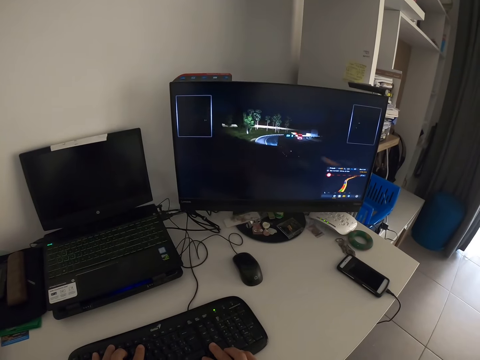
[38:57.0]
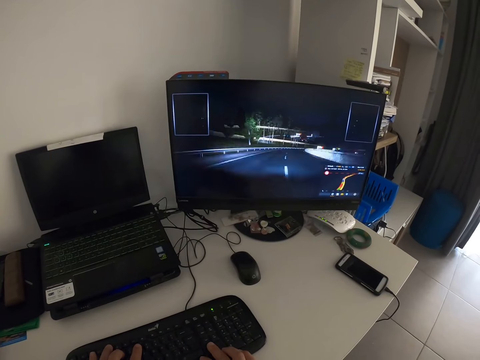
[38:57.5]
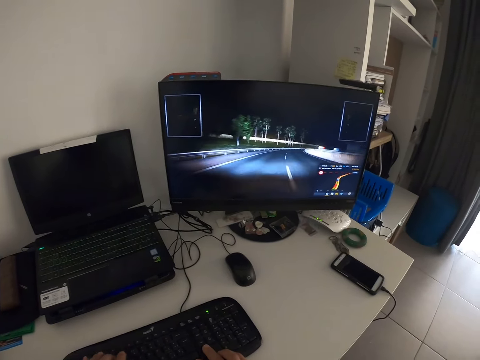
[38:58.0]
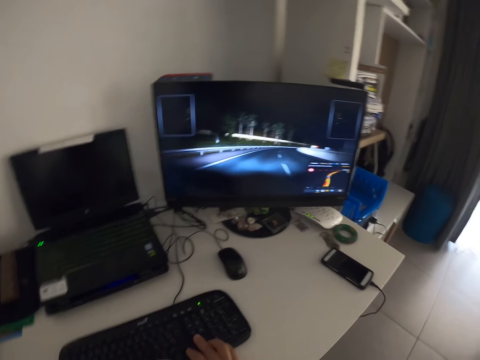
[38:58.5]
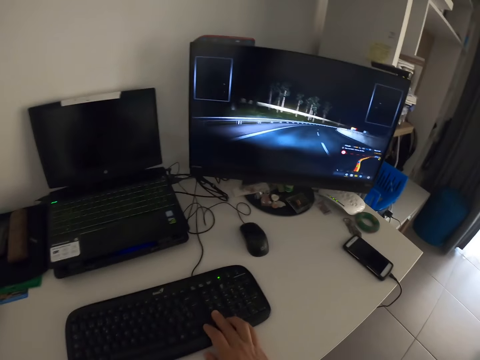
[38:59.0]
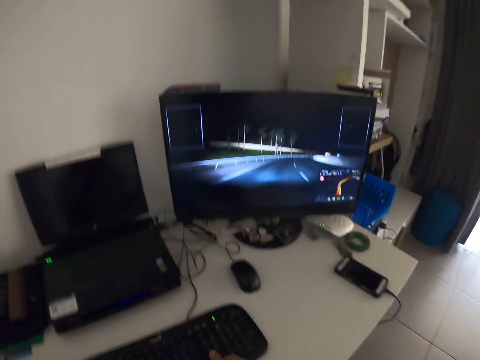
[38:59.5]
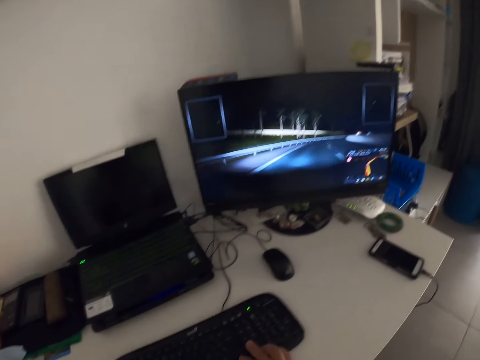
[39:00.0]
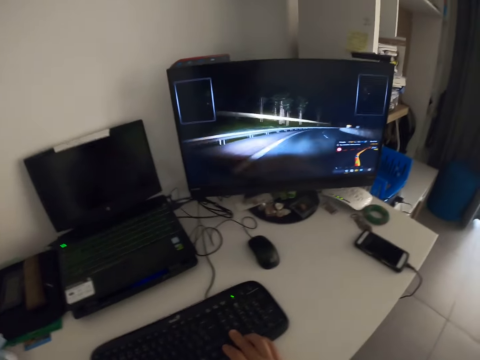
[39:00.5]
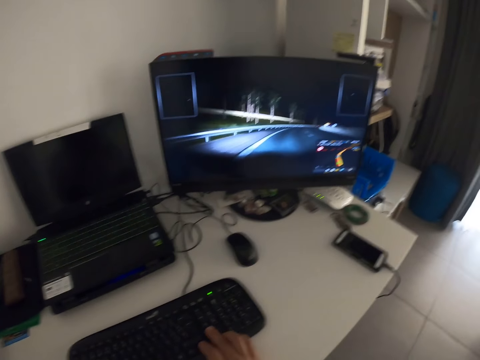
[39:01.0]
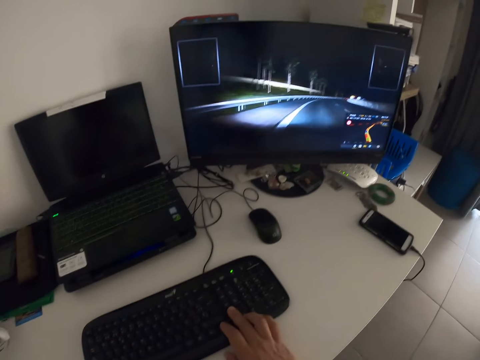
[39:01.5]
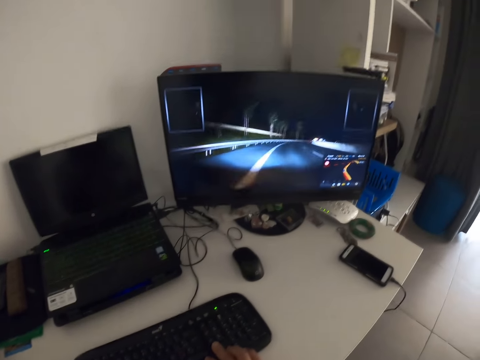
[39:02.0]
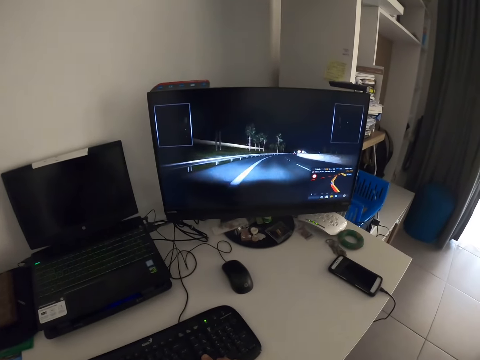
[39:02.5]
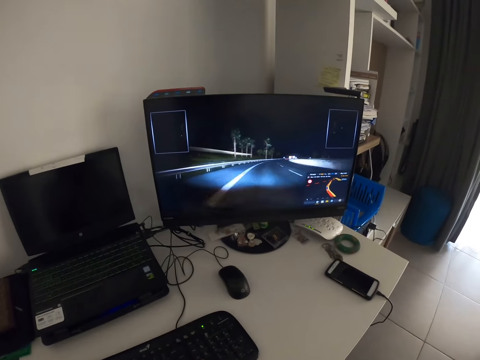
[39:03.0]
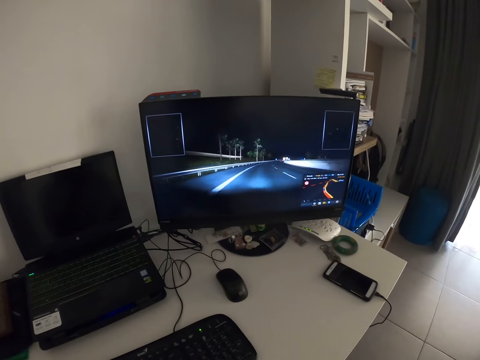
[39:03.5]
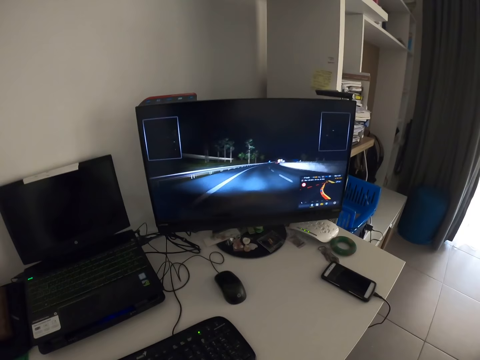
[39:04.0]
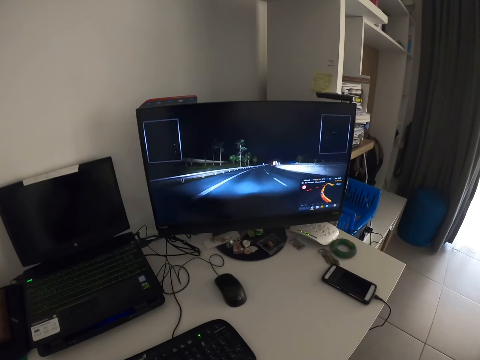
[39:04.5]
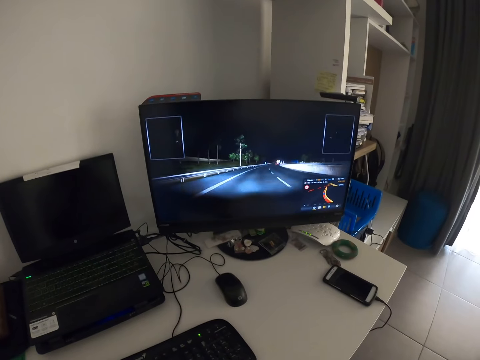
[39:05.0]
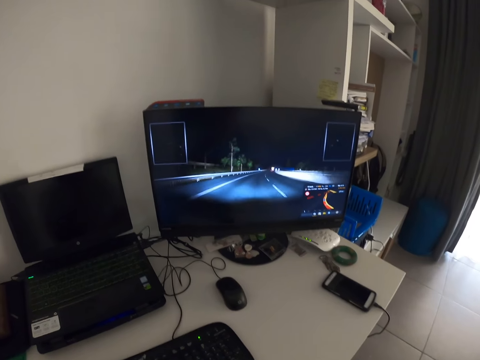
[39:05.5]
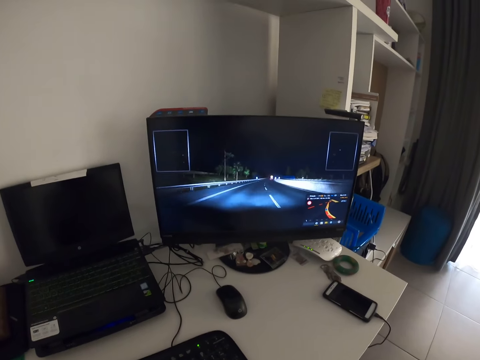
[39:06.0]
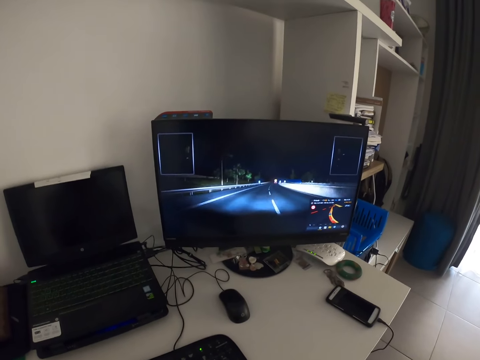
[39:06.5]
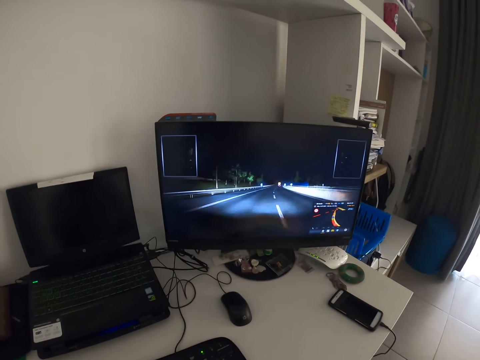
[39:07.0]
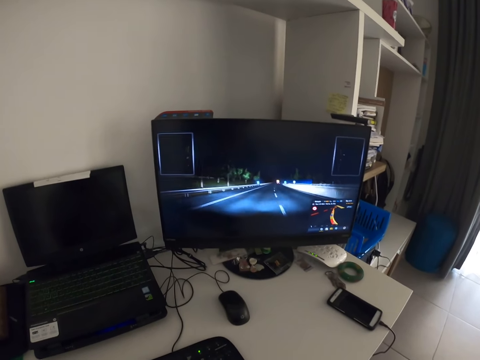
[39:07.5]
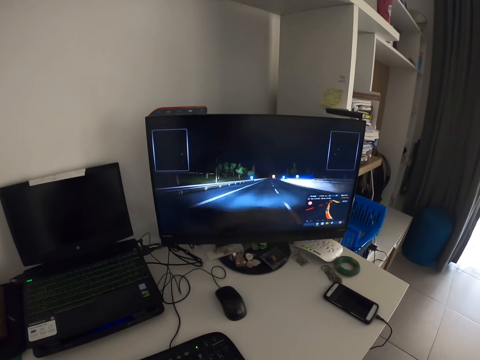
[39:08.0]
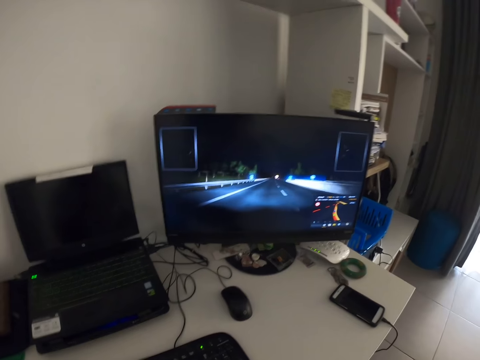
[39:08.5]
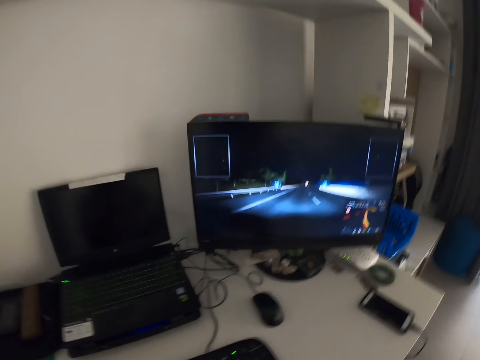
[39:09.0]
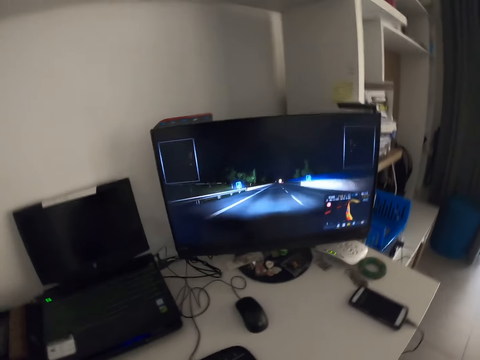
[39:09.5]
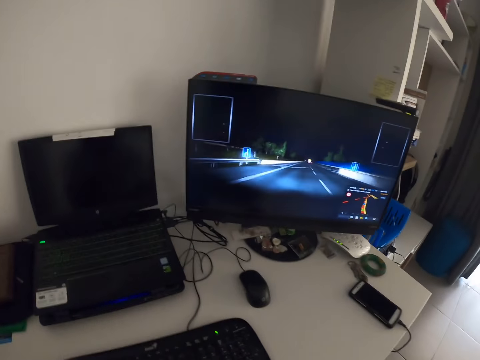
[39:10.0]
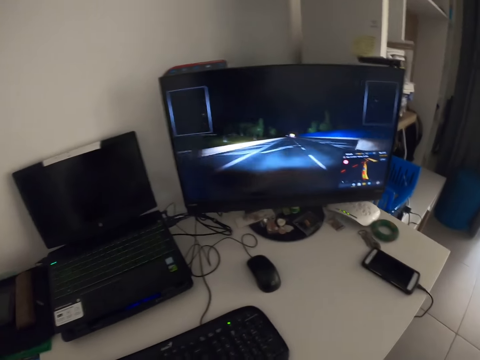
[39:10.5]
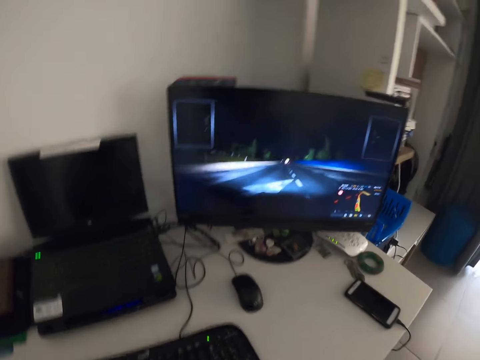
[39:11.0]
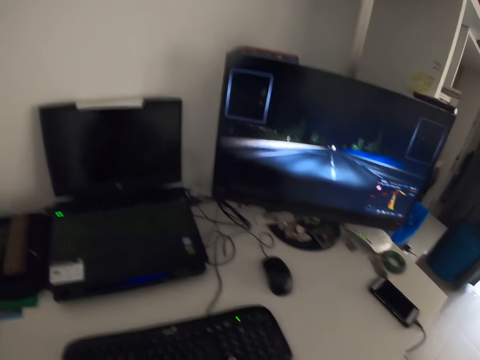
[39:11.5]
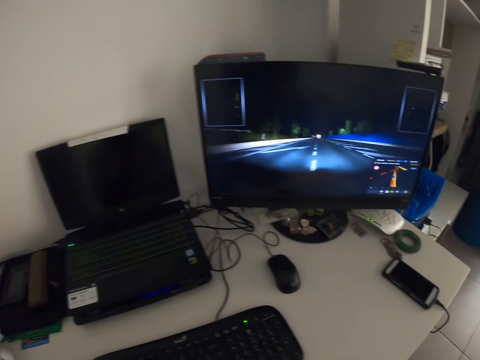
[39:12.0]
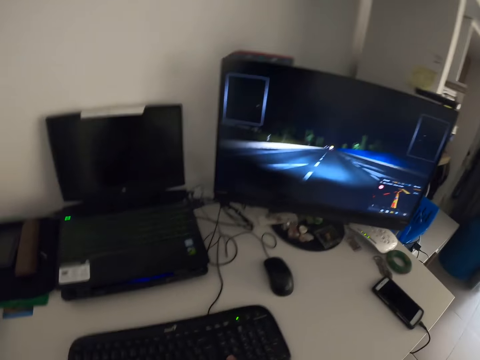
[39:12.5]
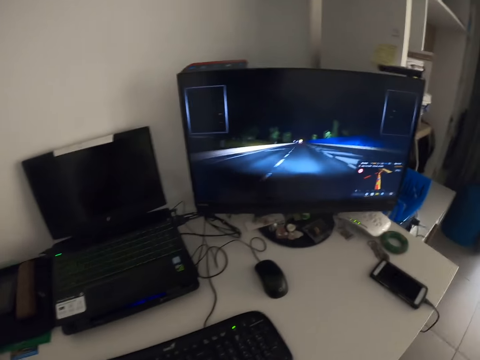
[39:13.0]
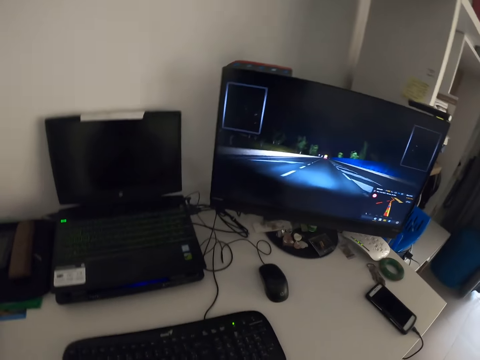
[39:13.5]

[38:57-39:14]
The camera wearer turns their head around.

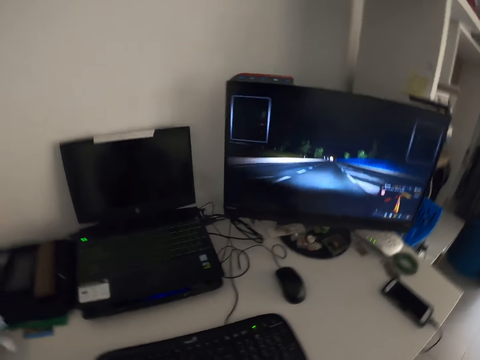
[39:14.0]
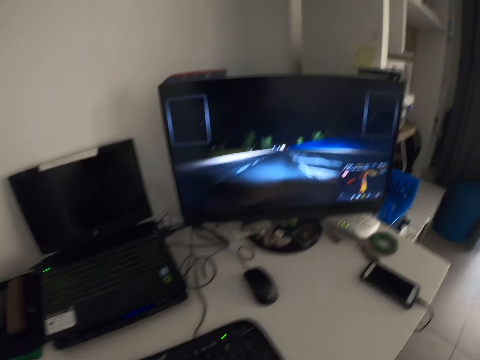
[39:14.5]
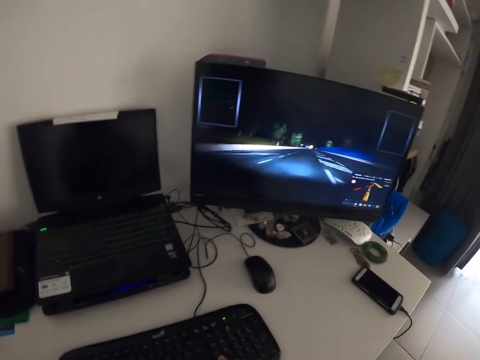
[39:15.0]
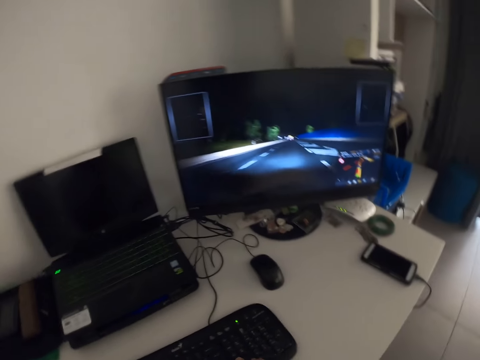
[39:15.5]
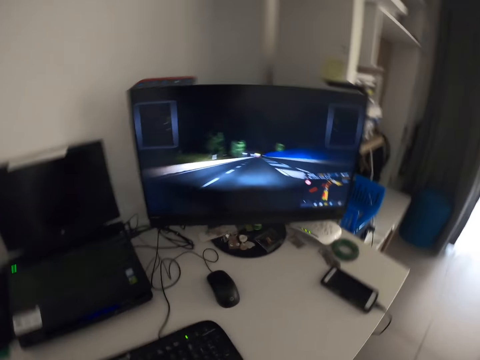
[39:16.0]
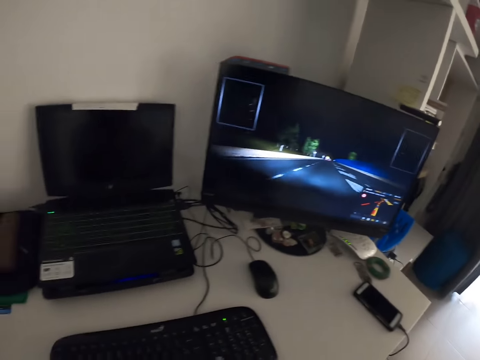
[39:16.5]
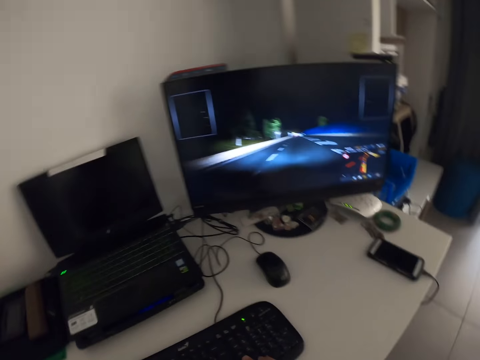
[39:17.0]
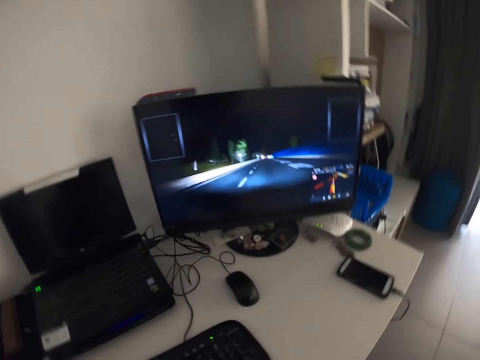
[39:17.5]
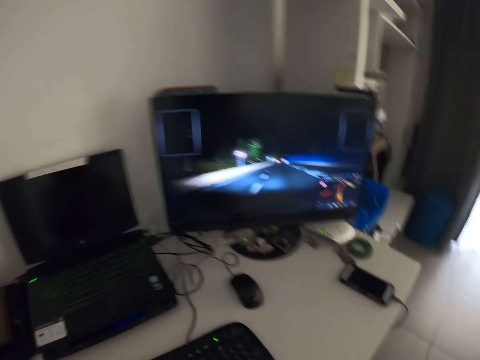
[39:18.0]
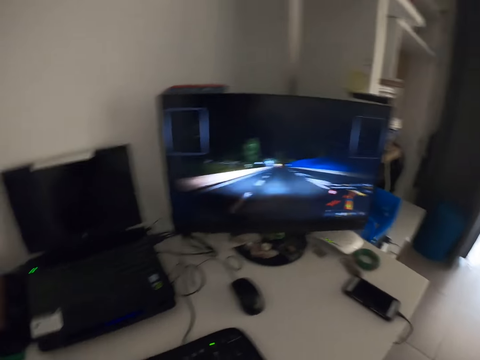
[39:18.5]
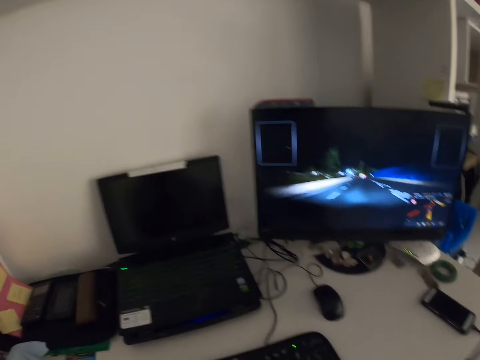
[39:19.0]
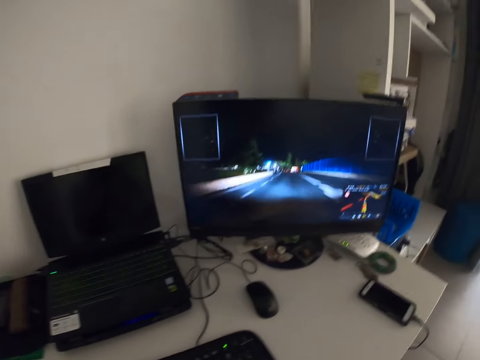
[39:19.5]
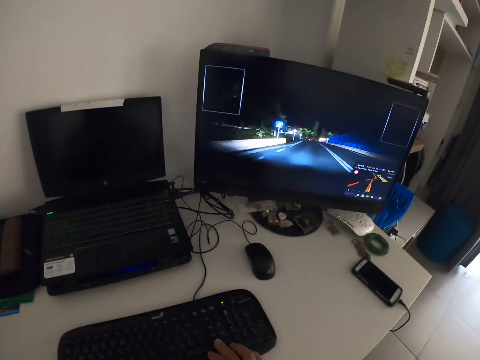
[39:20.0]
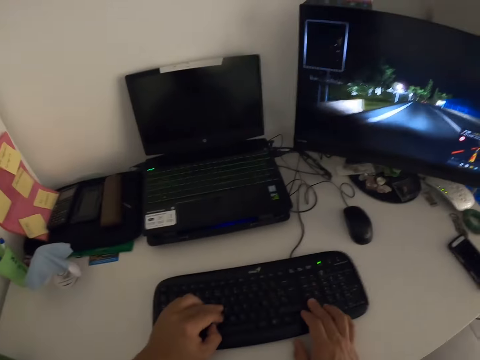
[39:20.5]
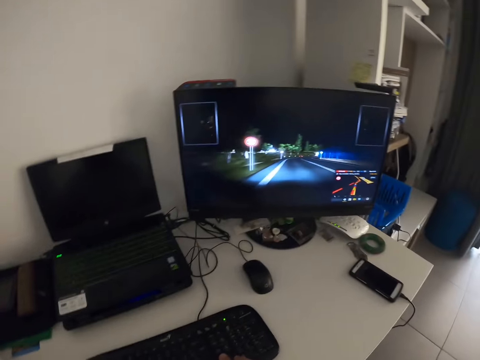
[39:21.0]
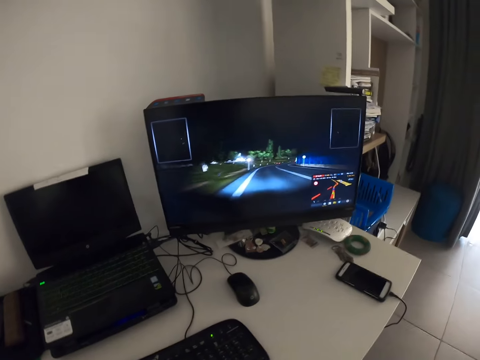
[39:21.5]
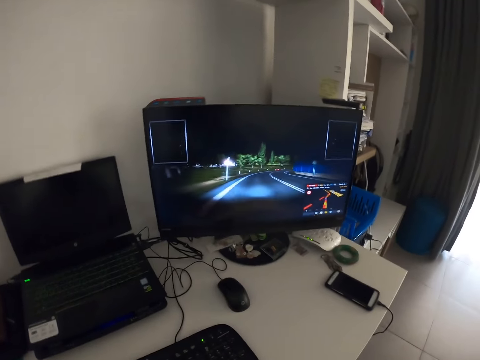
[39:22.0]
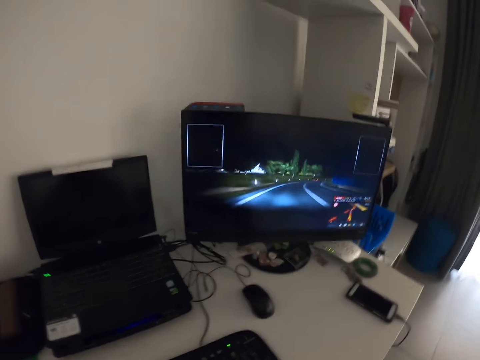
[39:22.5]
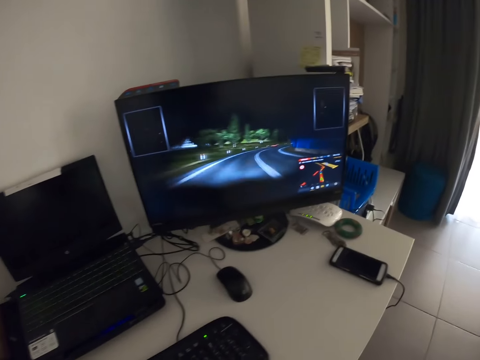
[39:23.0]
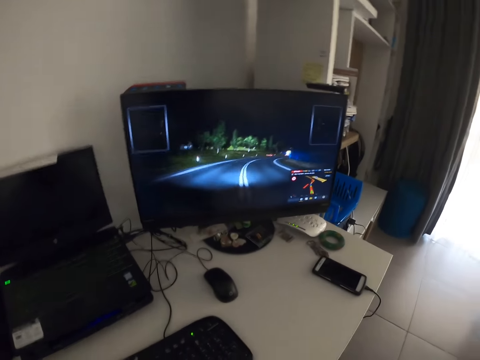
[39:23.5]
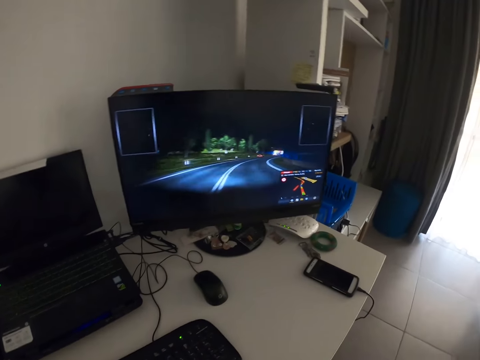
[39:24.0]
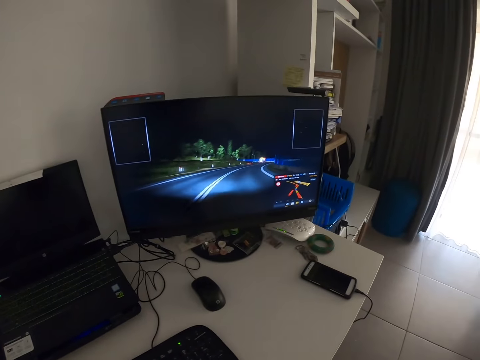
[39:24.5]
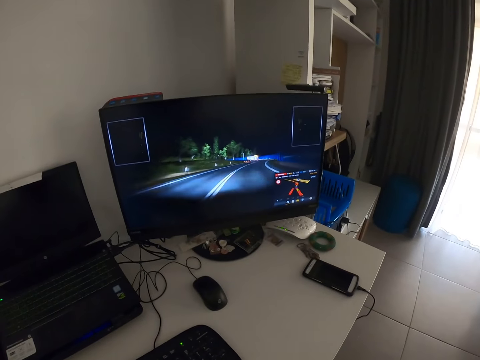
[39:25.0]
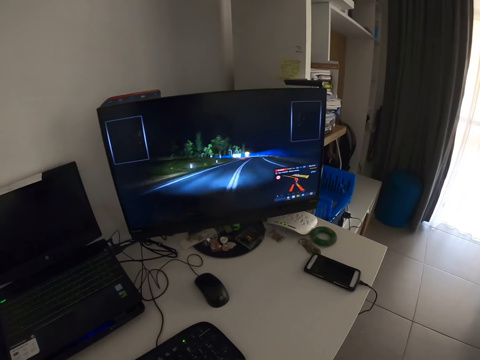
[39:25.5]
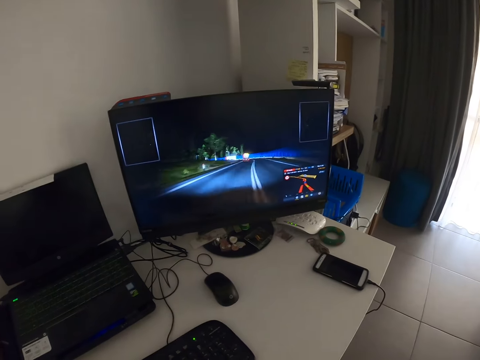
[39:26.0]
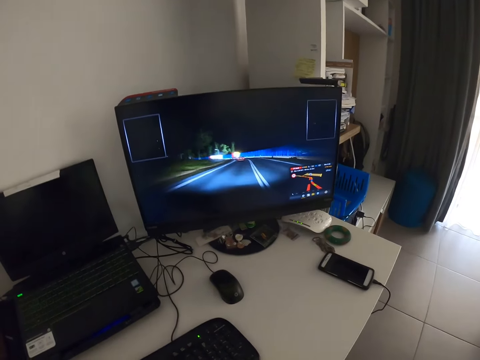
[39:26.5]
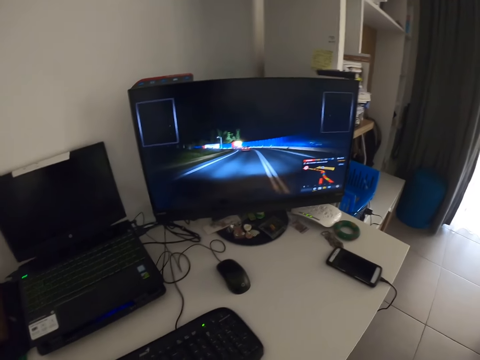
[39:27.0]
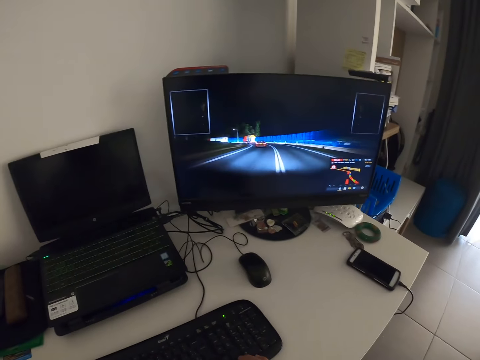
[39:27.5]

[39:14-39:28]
The camera wearer types on the computer keyboard. They play a video game.
